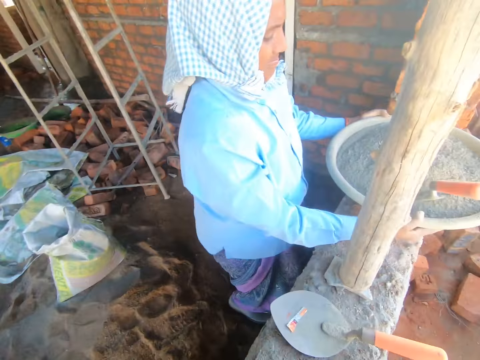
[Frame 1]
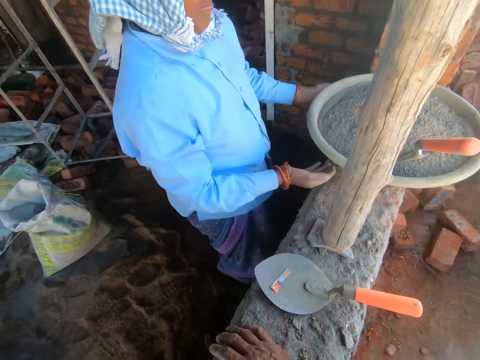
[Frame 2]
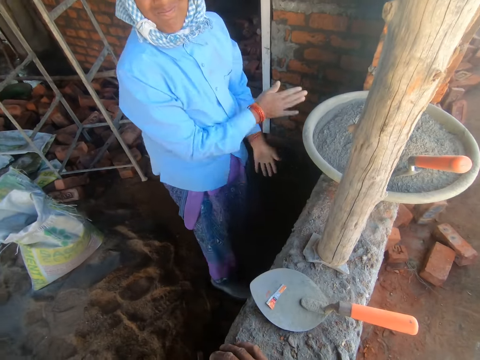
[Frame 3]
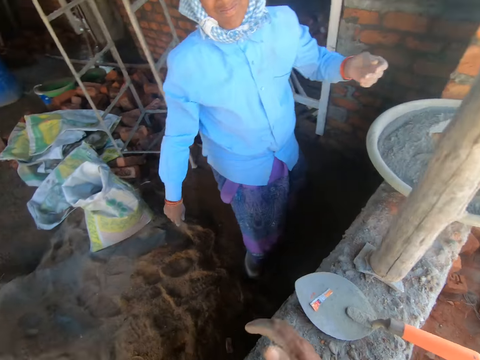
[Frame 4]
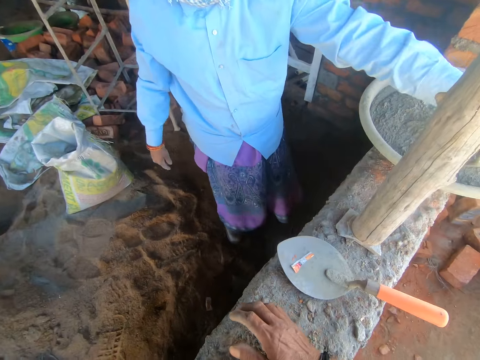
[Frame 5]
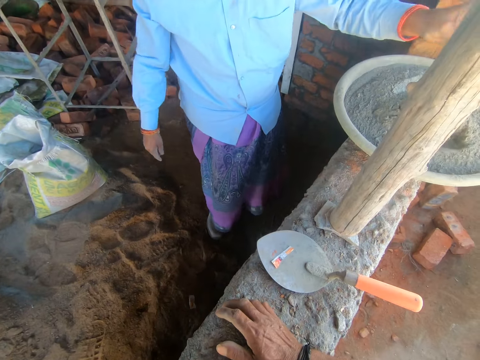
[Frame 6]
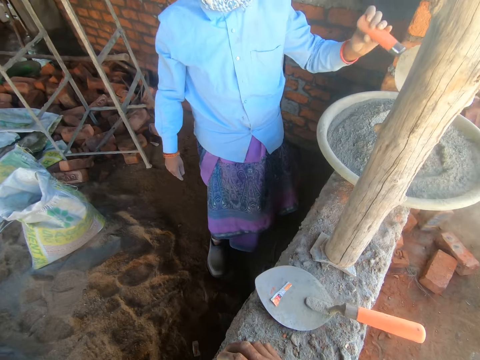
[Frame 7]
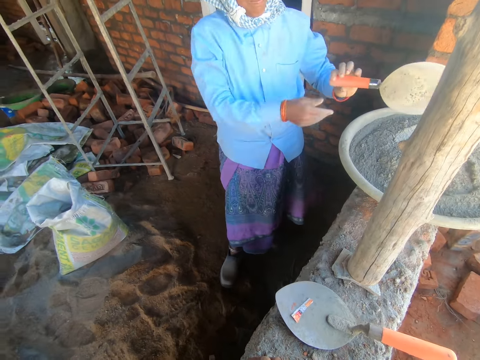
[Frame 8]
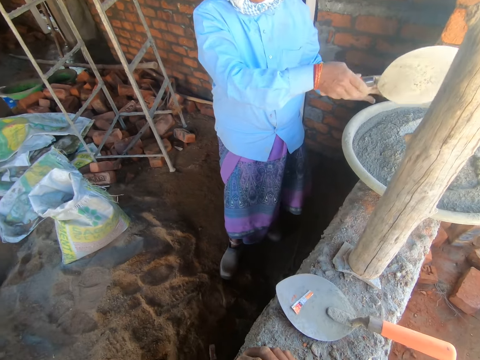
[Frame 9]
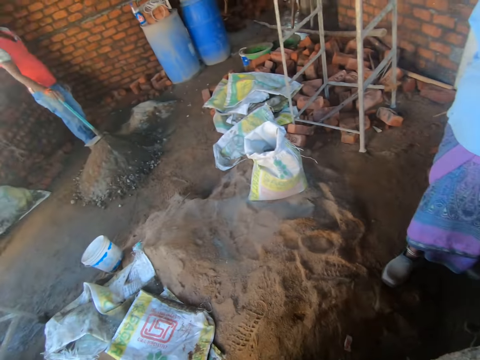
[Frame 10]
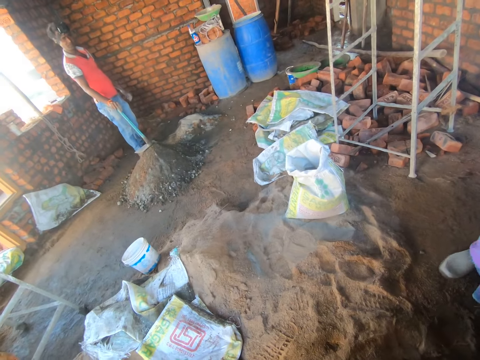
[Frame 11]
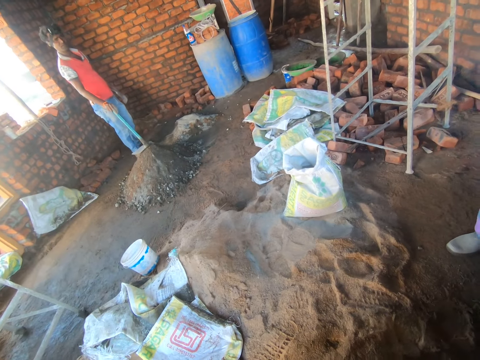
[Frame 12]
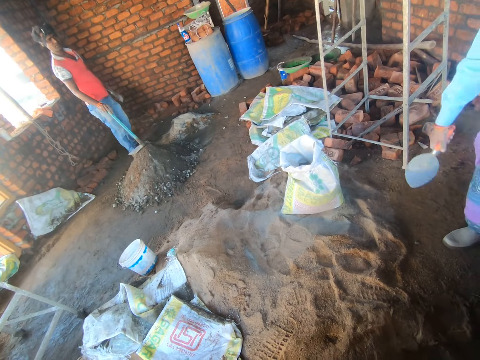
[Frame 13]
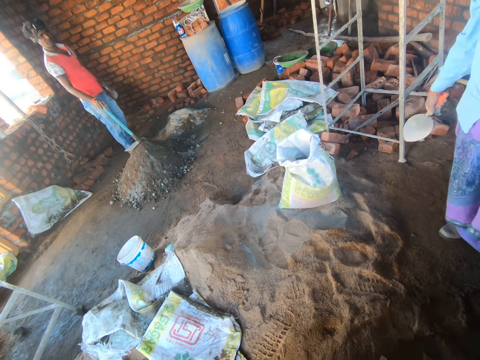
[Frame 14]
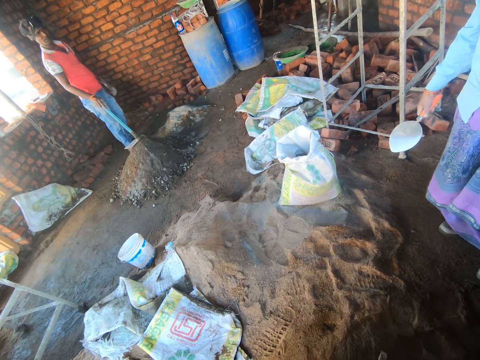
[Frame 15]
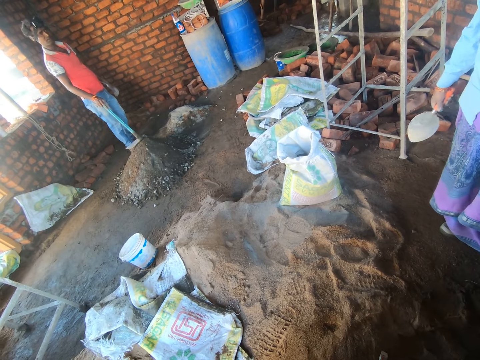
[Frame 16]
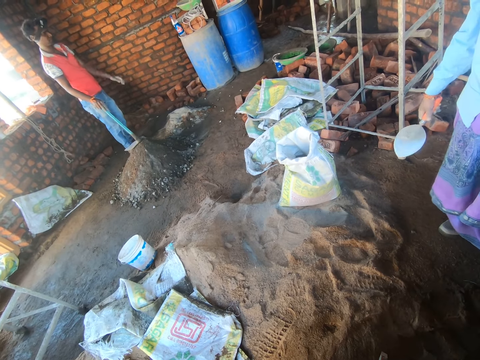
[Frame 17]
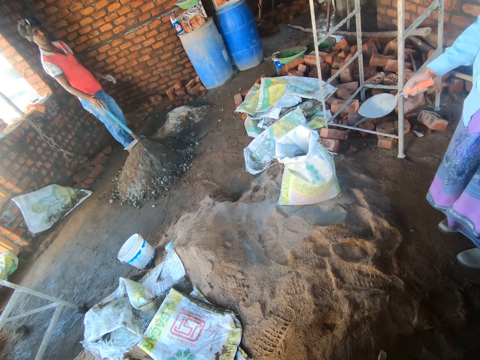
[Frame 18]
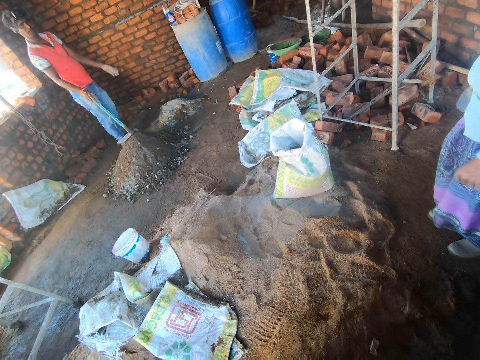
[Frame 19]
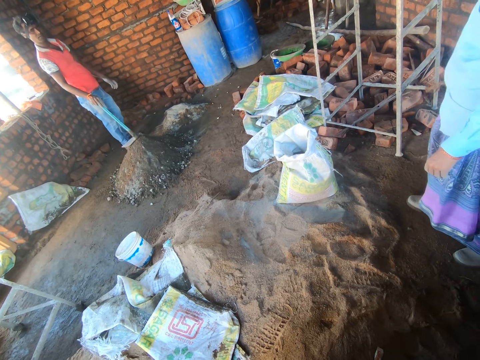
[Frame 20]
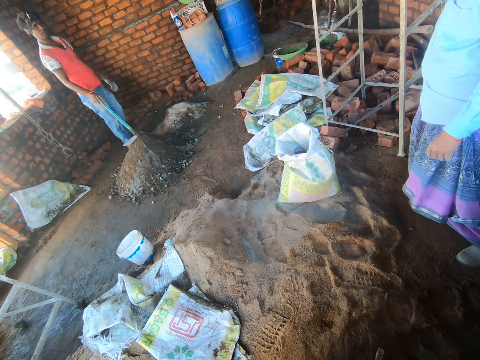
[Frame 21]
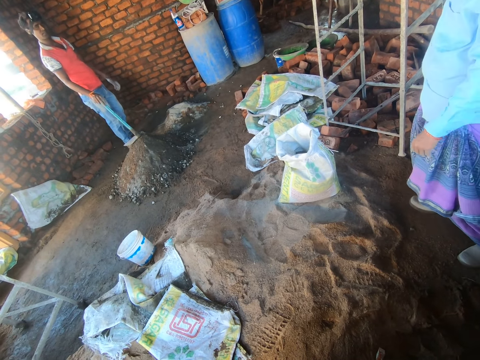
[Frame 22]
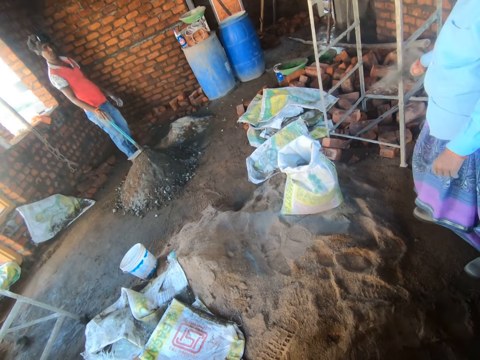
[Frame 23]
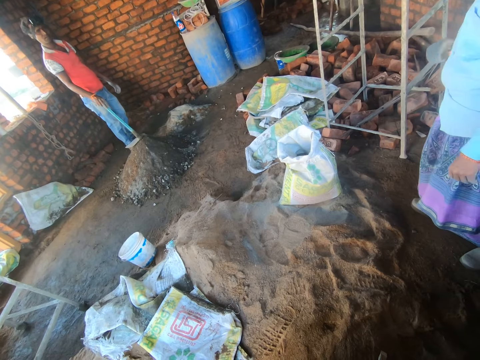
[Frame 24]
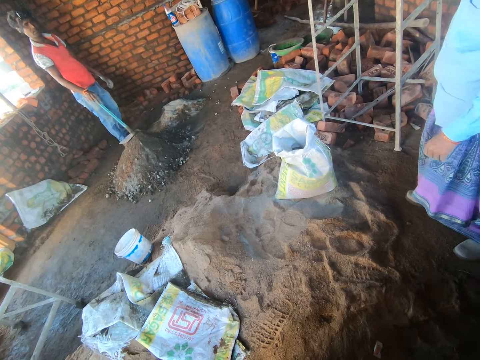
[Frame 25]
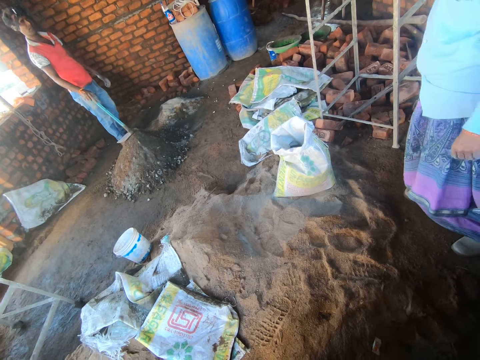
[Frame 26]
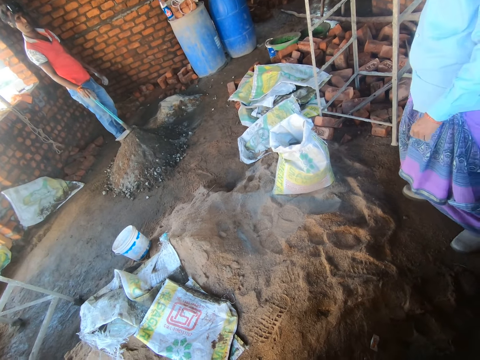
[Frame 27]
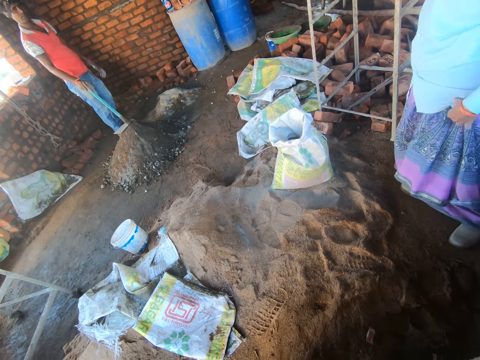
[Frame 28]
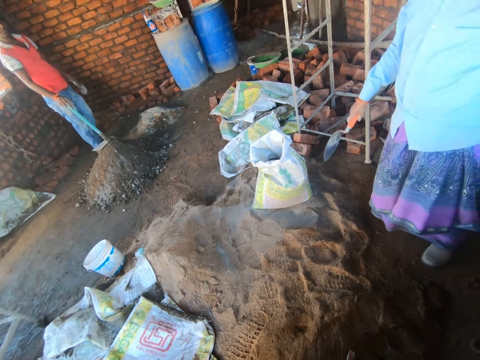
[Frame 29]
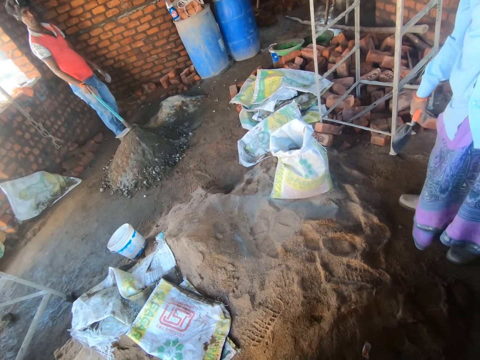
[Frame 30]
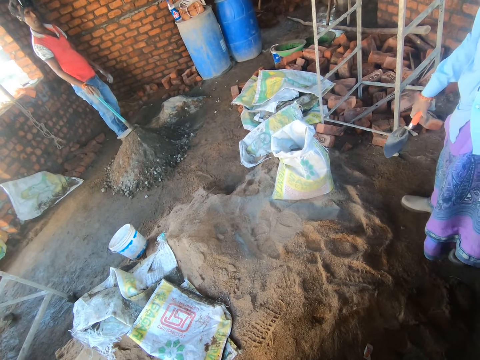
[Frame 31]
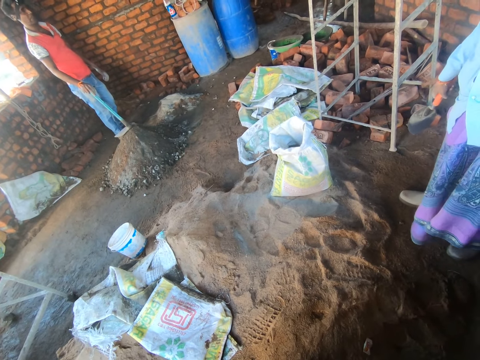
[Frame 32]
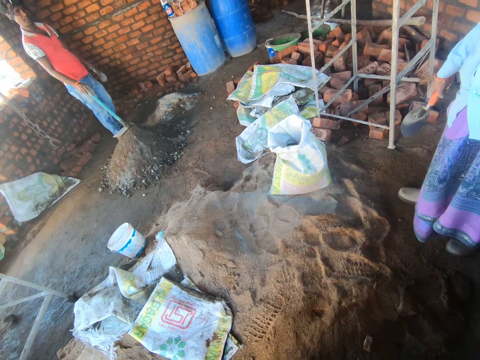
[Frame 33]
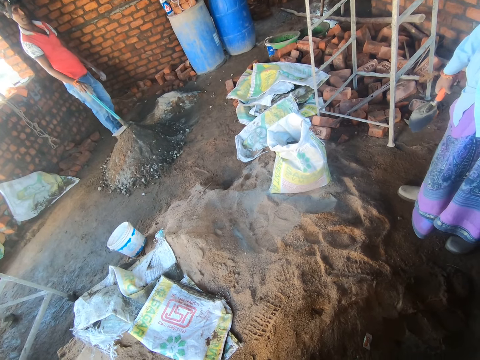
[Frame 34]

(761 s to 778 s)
The camera wearer talks to a woman. The woman rubs her hands together. The camera wearer moves a hand. The woman picks up the trowel. The camera wearer talks to the woman. The woman places the trowel in her right hand. The camera wearer looks at a bag of cement. A man talks to the camera wearer and the woman. The camera wearer looks at the man and converses with the man. The woman holds the trowel. The woman converses with the man. The camera wearer converses with the man. The woman hits the trowel on the platform. The camera wearer talks to the man and the woman.

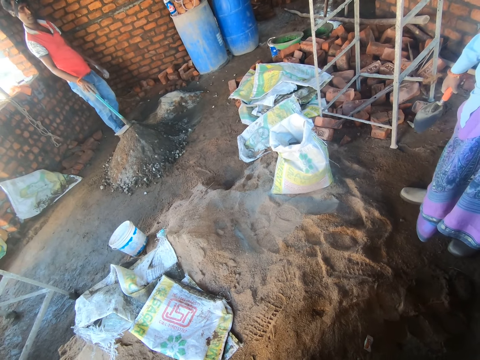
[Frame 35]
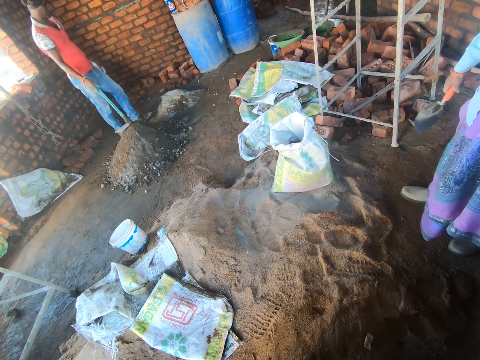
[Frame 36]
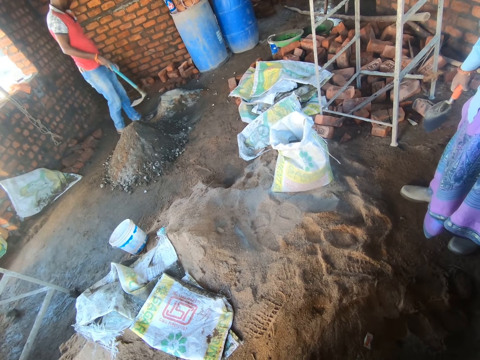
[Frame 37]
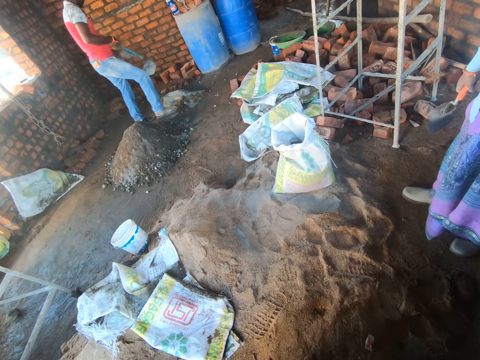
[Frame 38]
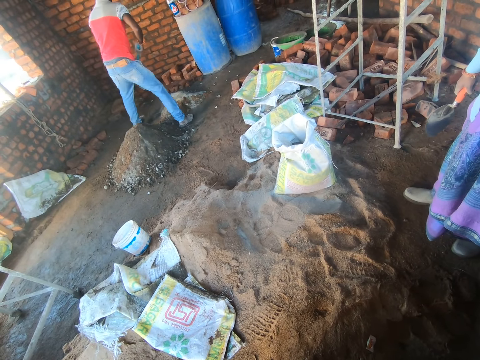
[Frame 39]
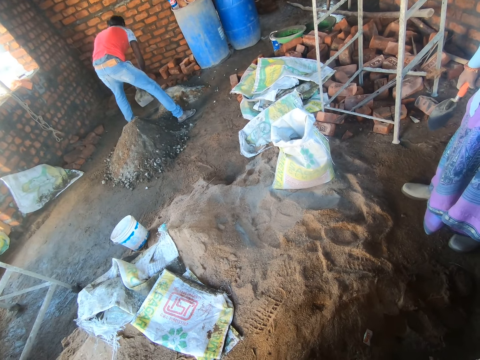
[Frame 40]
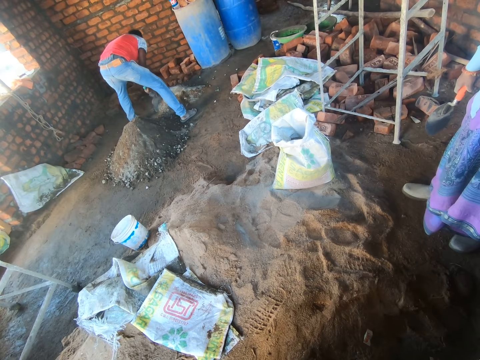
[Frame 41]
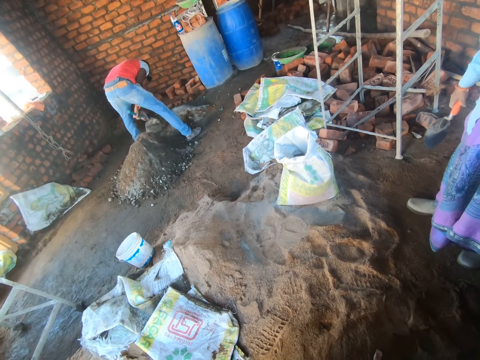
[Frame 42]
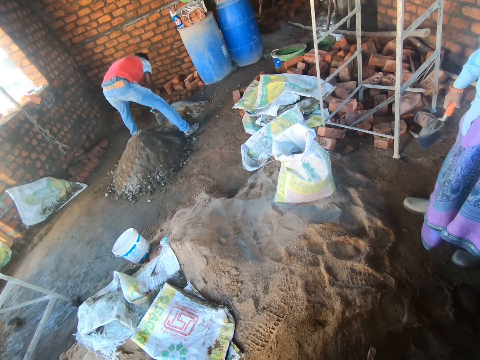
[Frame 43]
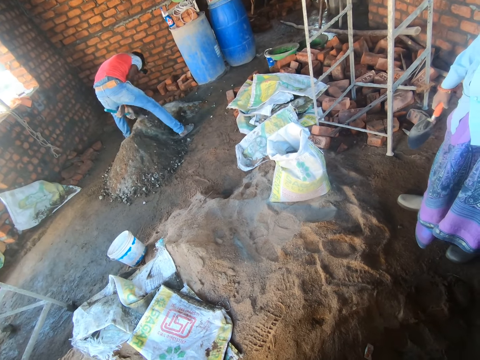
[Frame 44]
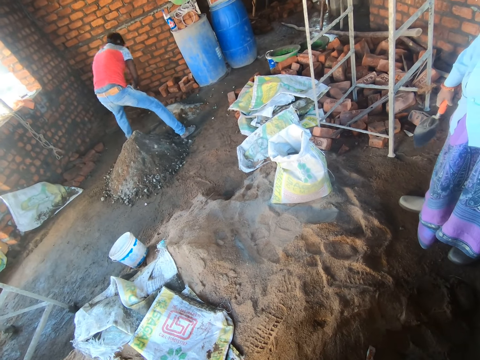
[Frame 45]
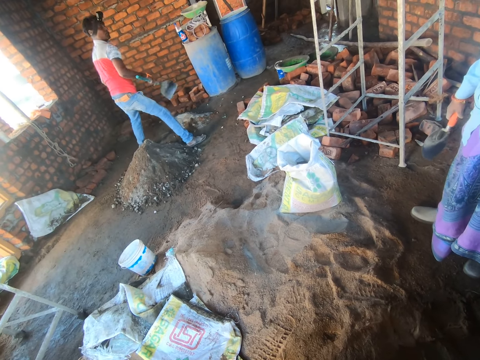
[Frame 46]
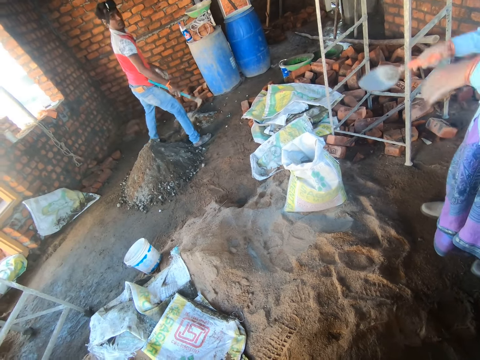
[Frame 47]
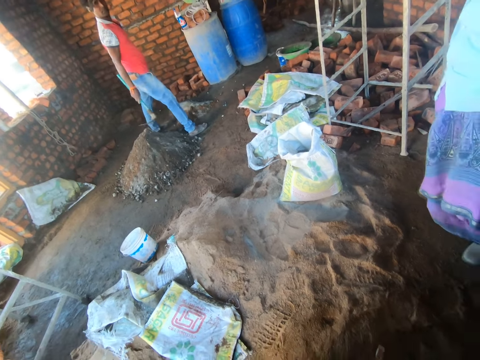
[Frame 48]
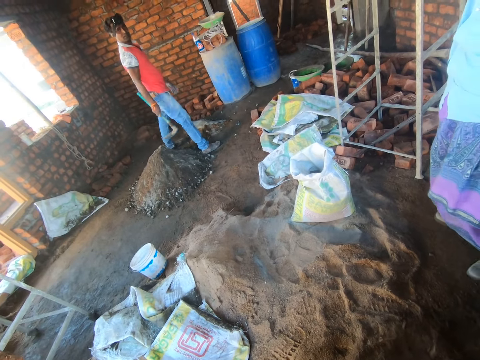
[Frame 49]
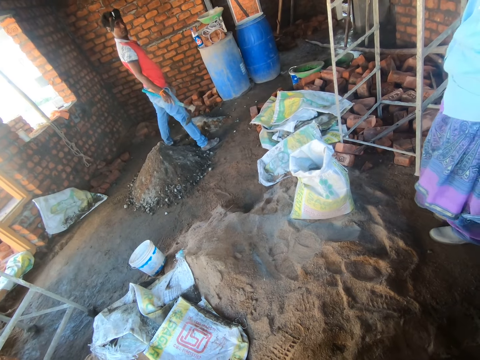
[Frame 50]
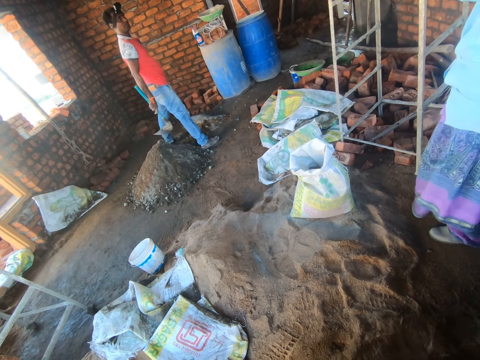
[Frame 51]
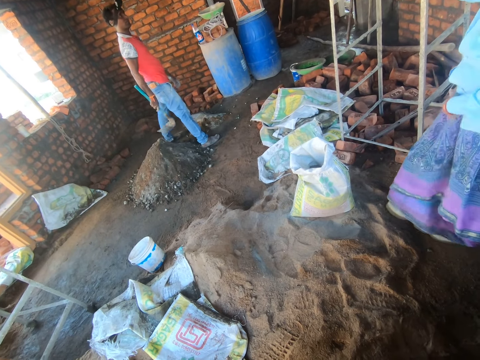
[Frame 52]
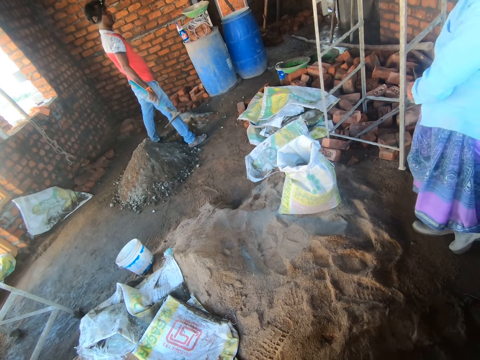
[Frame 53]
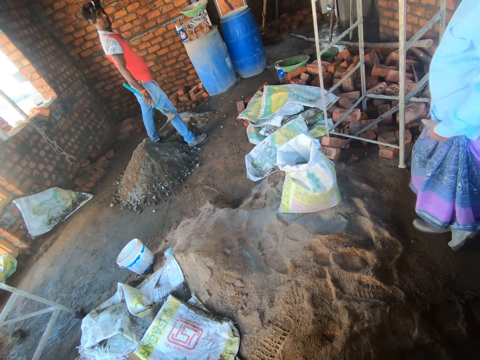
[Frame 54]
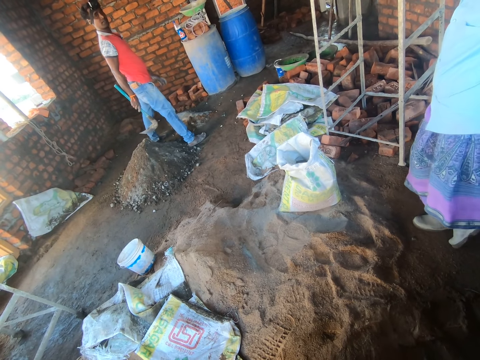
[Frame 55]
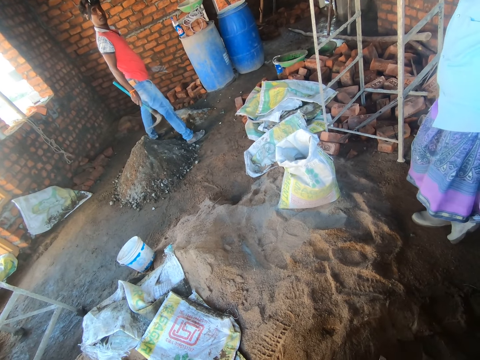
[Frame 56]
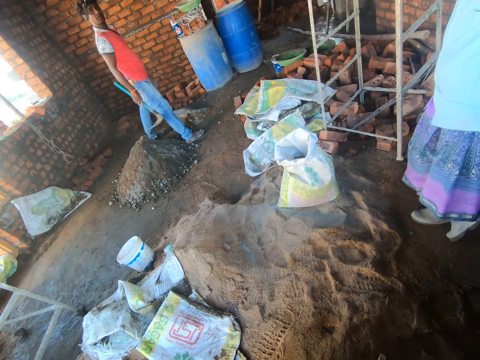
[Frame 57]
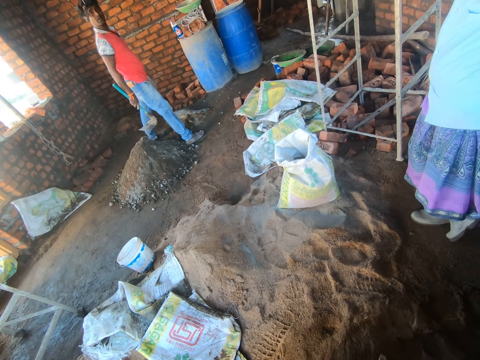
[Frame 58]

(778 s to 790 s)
A man moves to his right. The man lifts a hoe and moves a leg. The man bends towards the ground. The man spreads out the cement with the garden hoe. The man mixes sand and cement. The man stands up. The man talks to the camera wearer and a woman. The woman raises a hand. The camera wearer converses with the man. The woman fixes her clothes. The man talks to the camera wearer and the woman.
